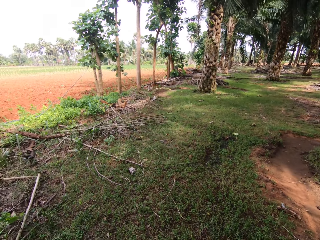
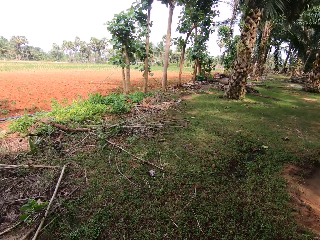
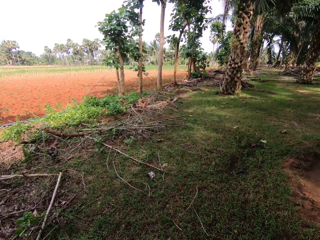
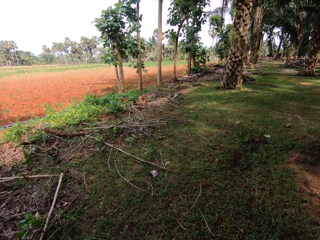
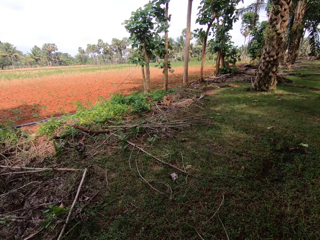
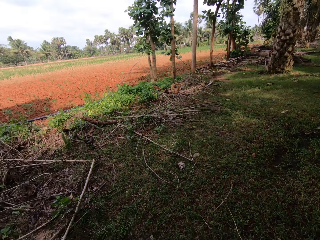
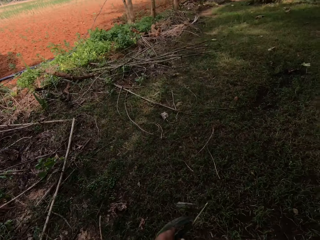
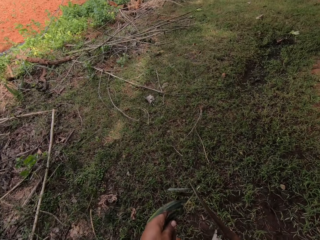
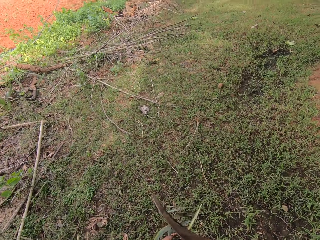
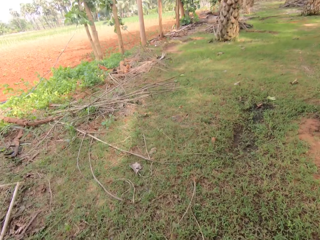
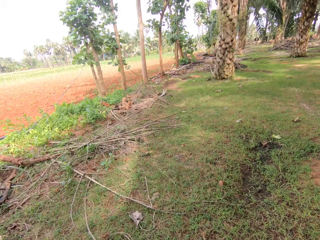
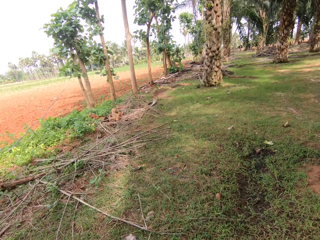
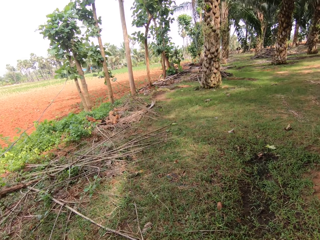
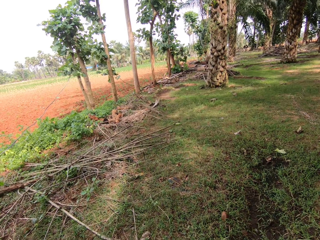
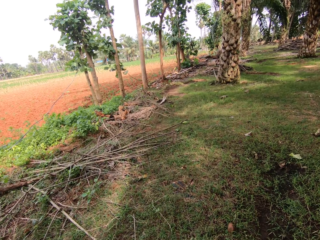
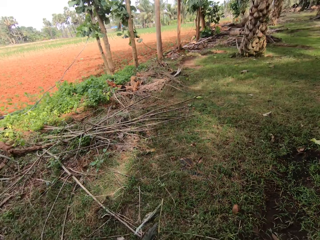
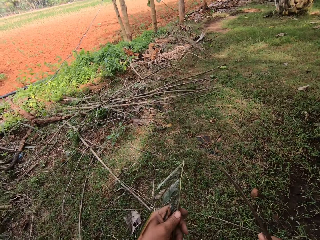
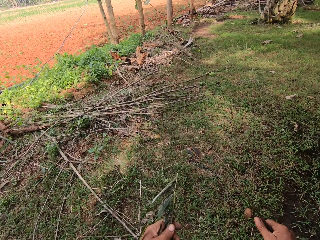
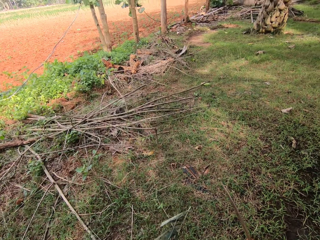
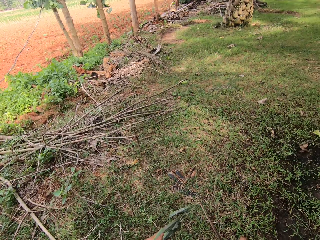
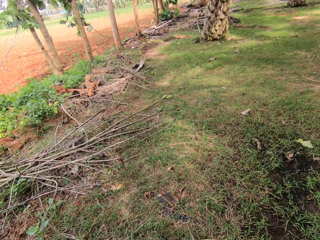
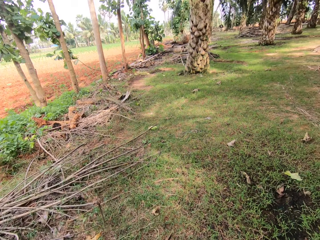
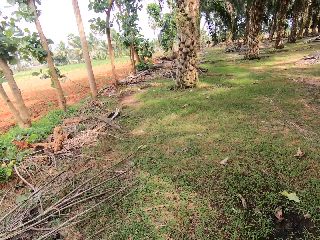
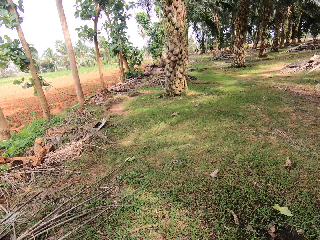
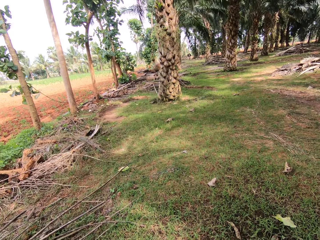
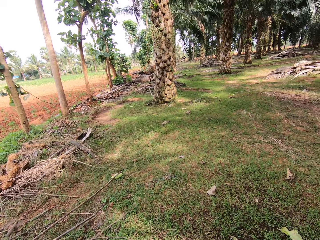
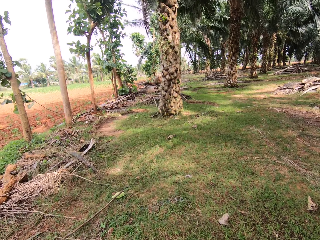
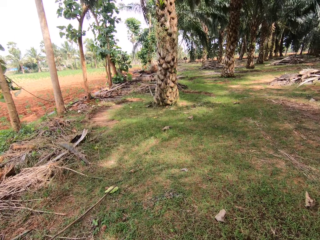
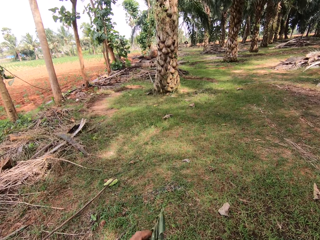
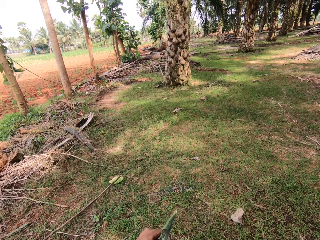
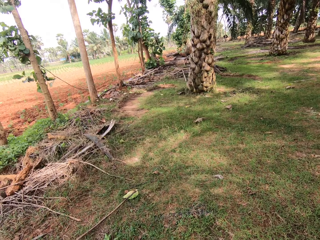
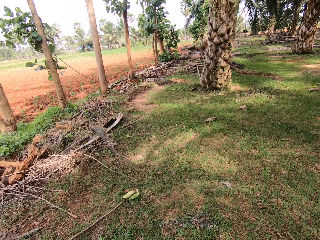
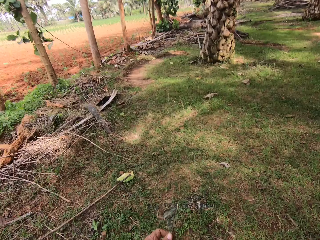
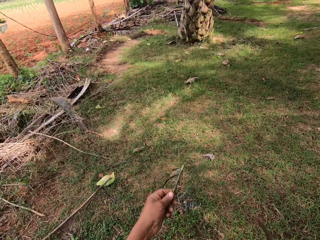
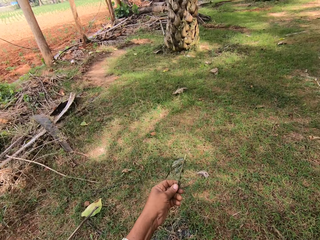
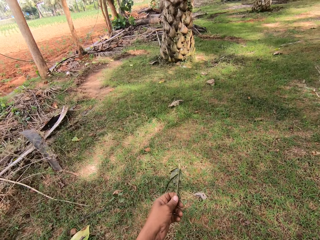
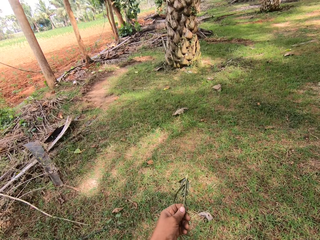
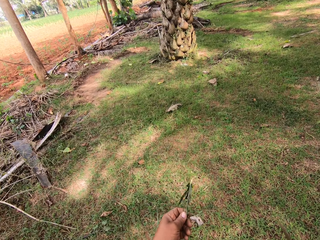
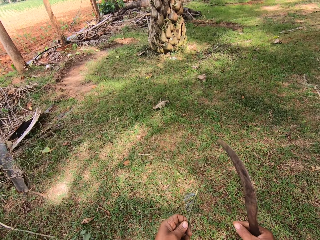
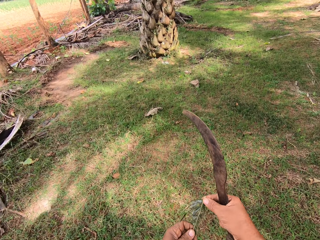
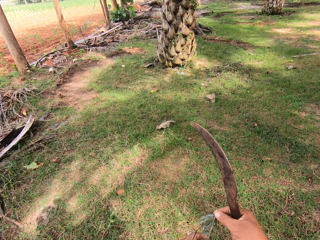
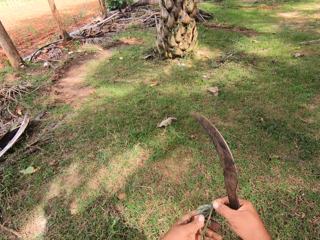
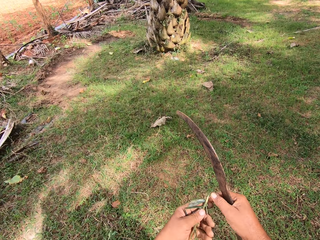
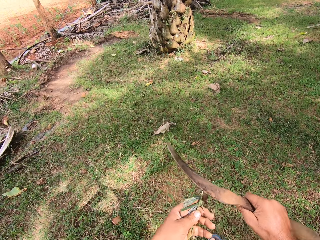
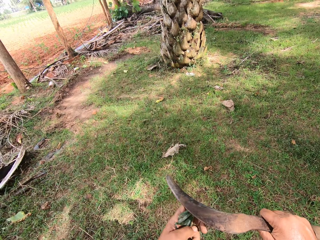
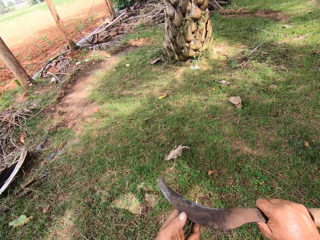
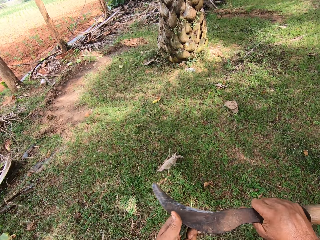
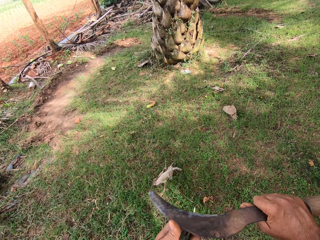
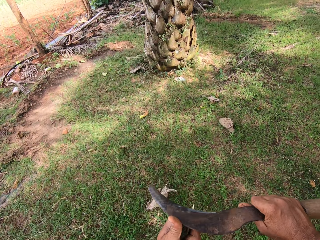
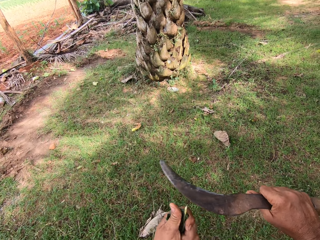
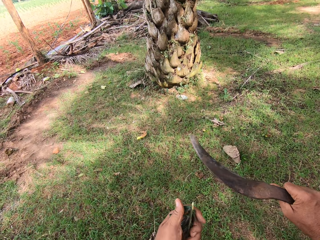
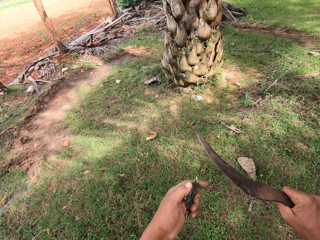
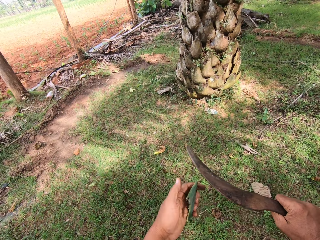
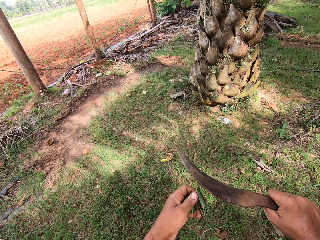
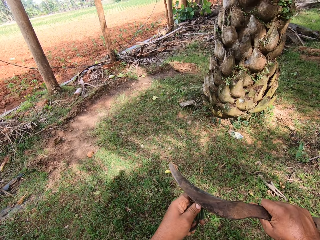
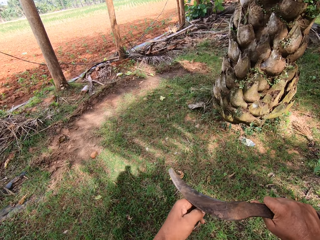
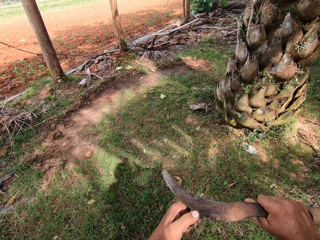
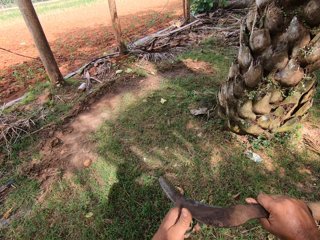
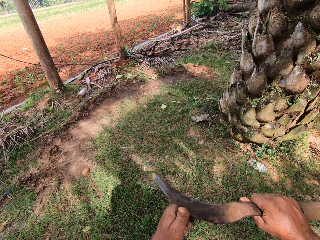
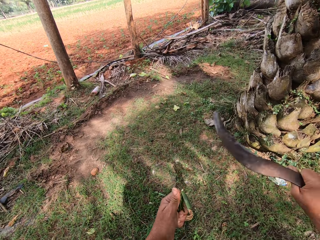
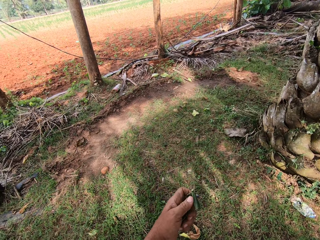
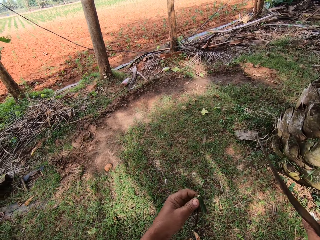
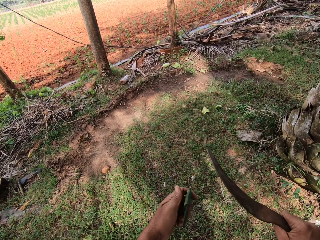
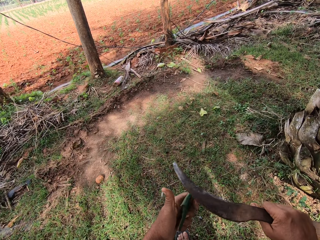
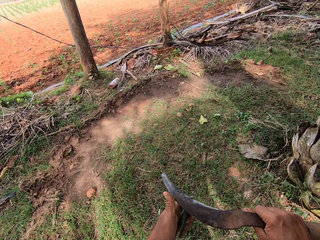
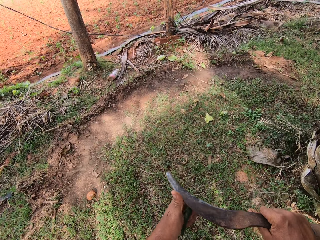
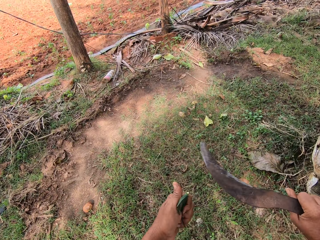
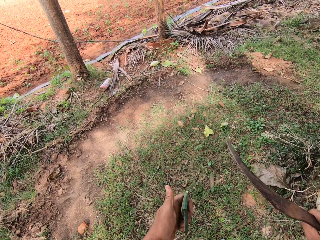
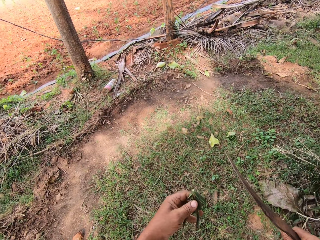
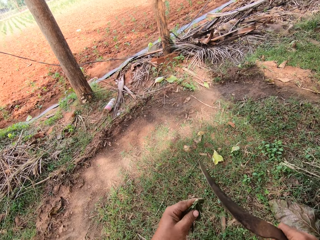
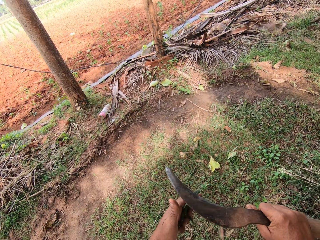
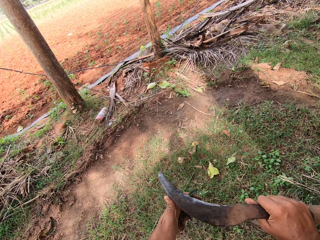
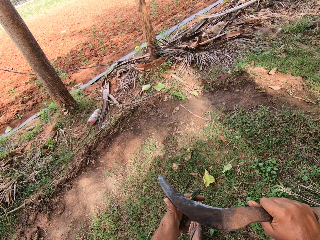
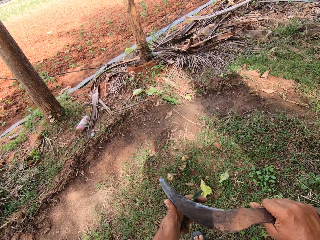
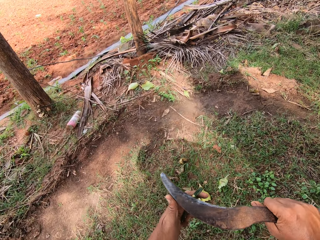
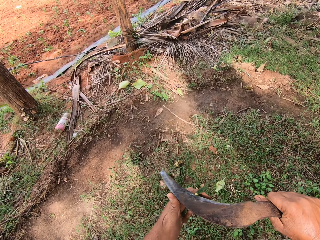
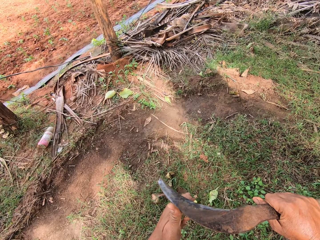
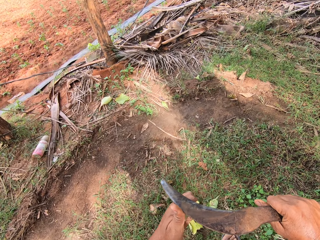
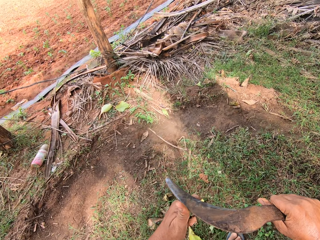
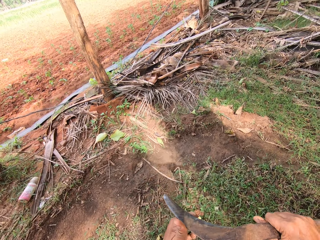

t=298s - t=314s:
The camera wearer walks around the farm towards a palm tree. They cut the palm leaf rachis.

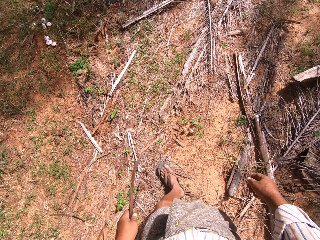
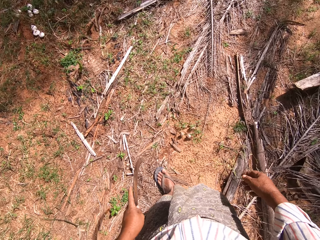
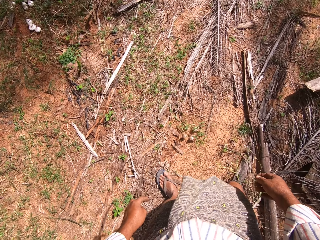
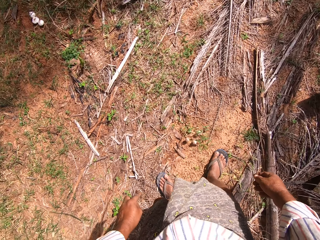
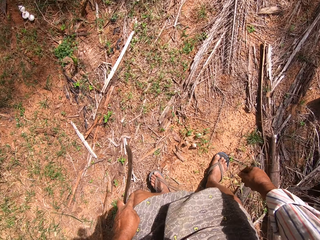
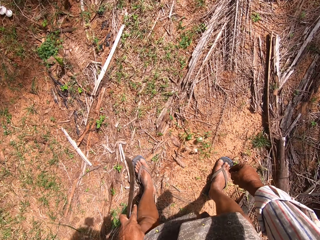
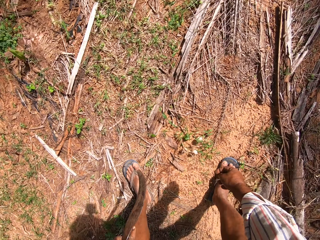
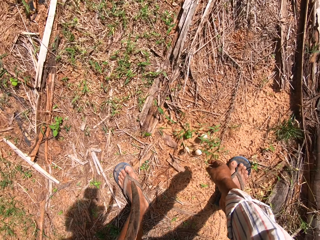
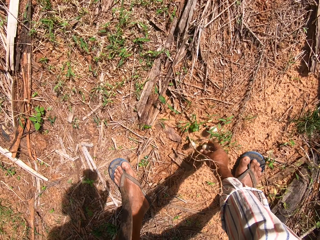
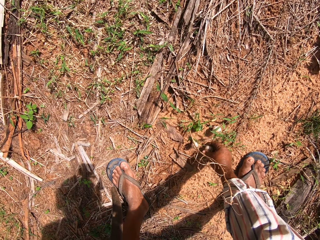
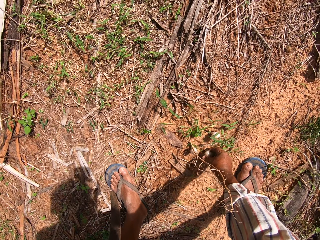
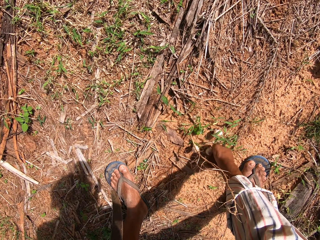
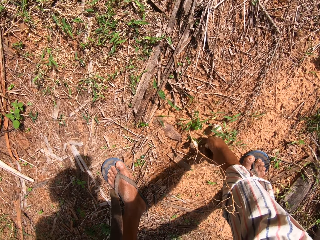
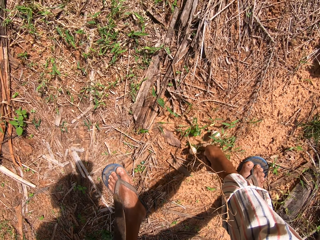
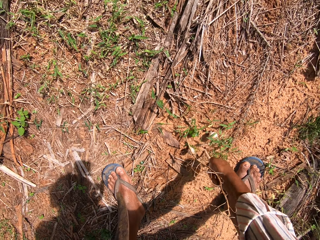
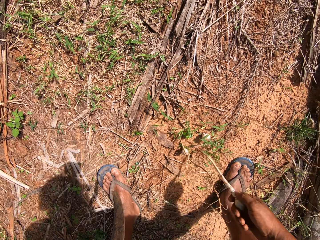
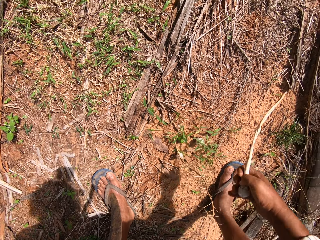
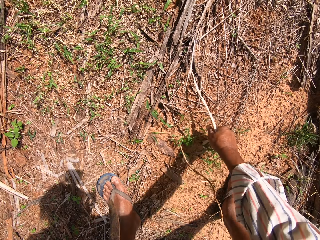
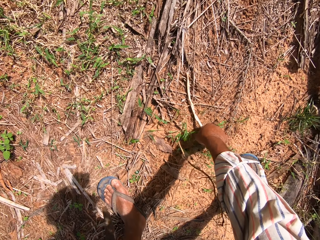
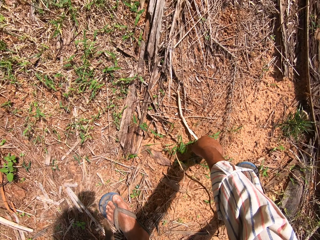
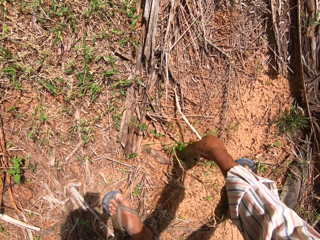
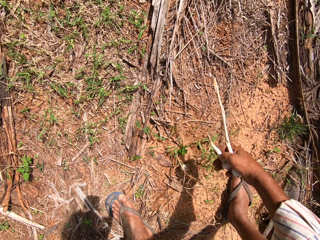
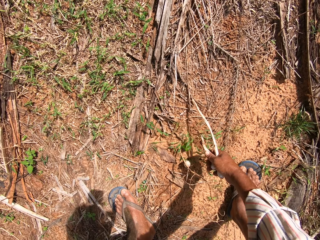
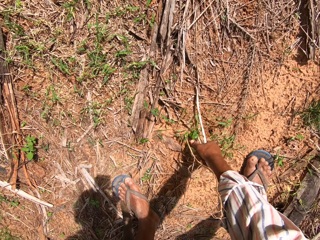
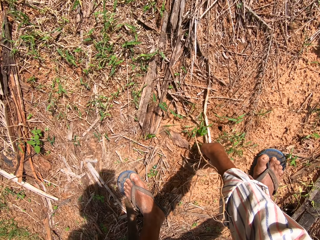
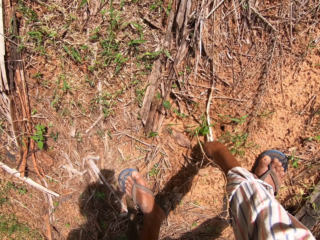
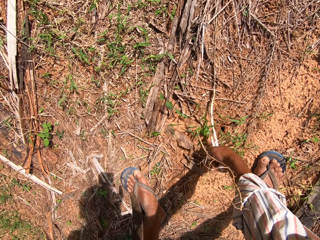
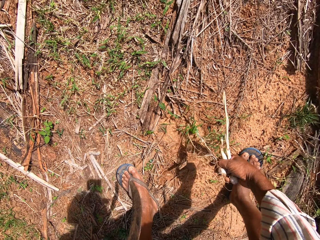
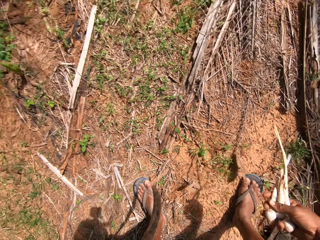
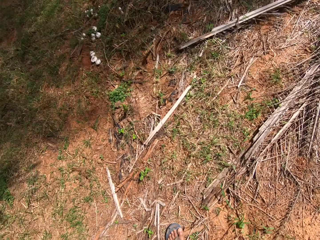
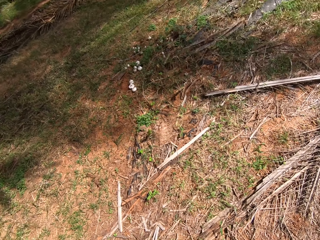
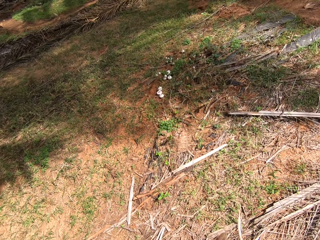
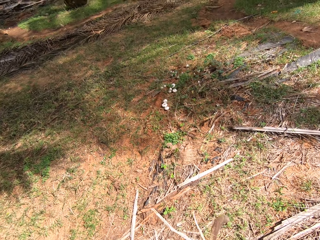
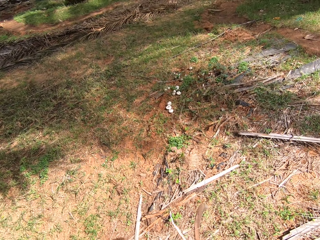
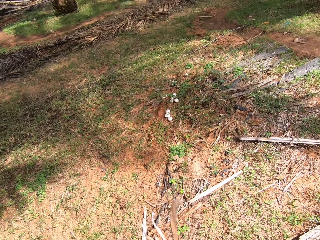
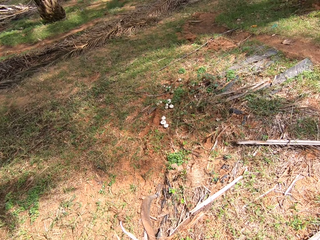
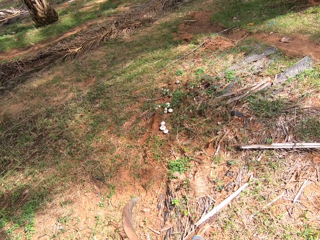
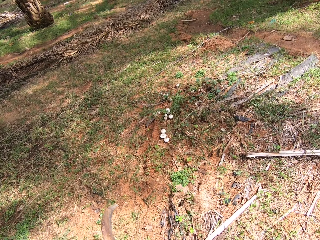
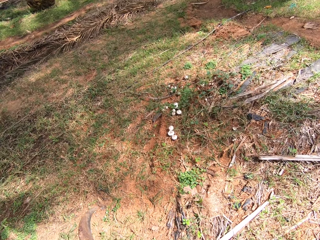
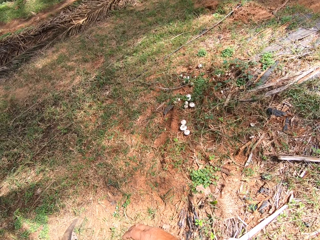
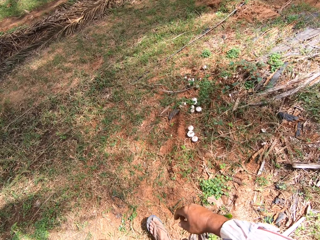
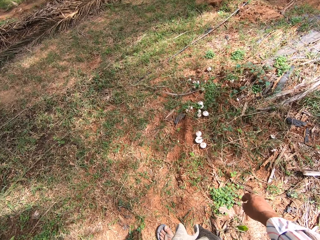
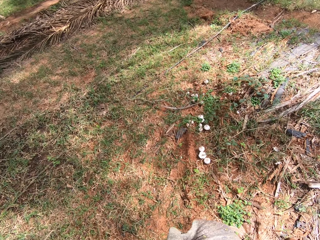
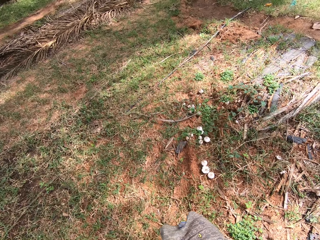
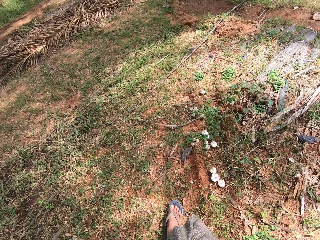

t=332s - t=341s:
The camera wearer pulls mushrooms from the ground. They walk around the farm.
